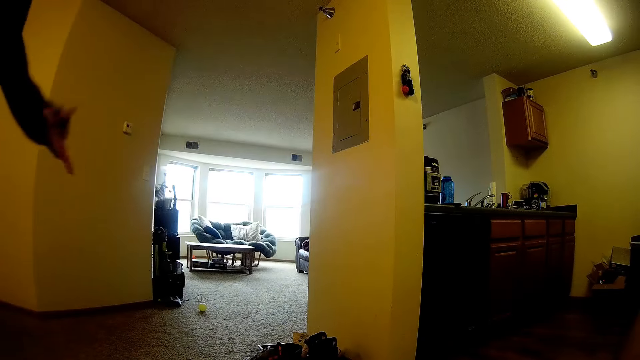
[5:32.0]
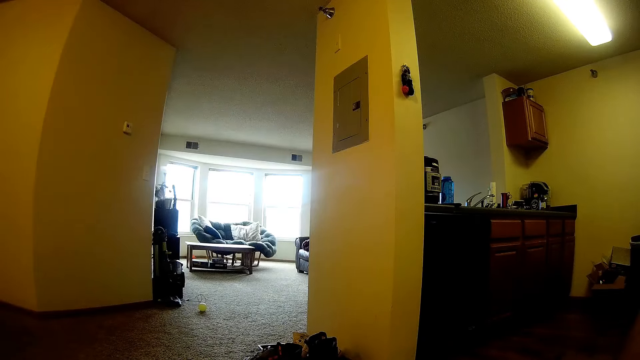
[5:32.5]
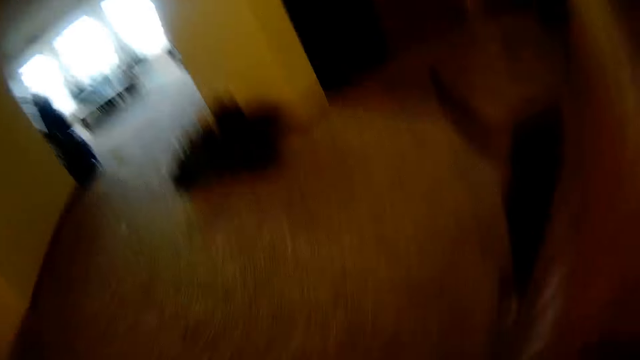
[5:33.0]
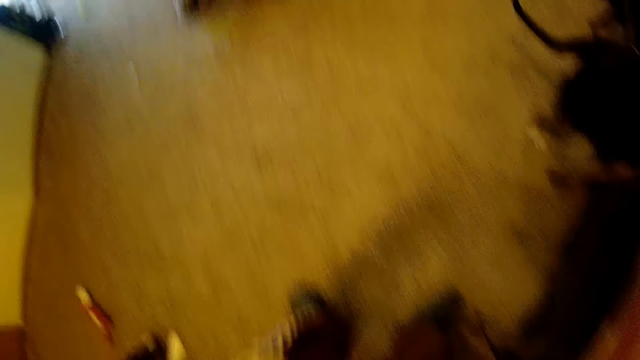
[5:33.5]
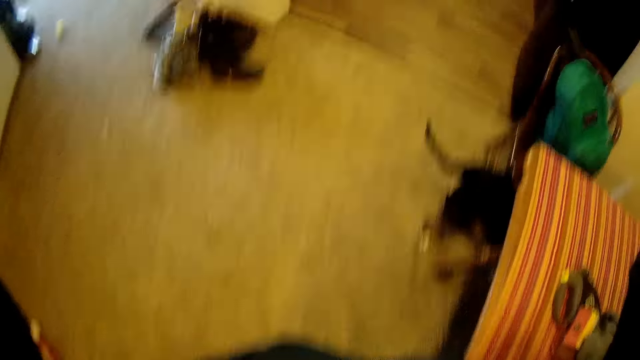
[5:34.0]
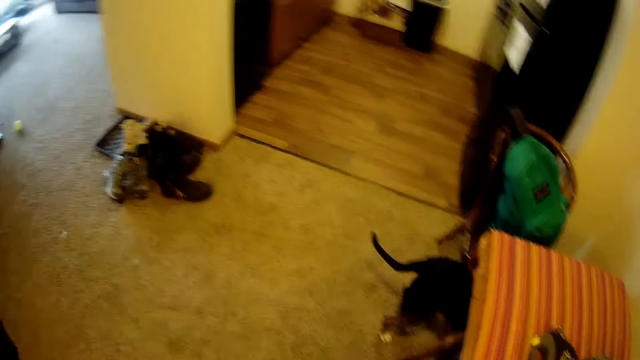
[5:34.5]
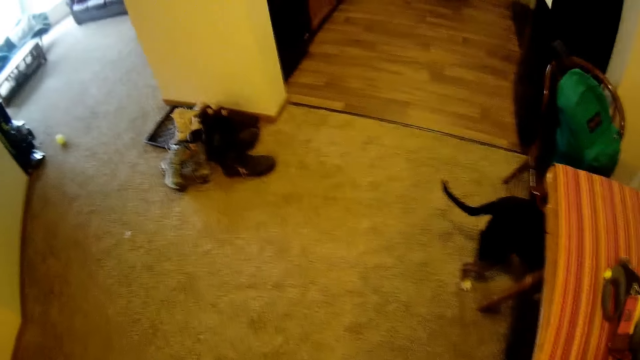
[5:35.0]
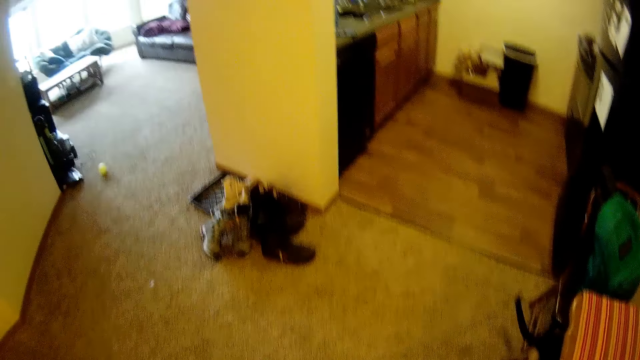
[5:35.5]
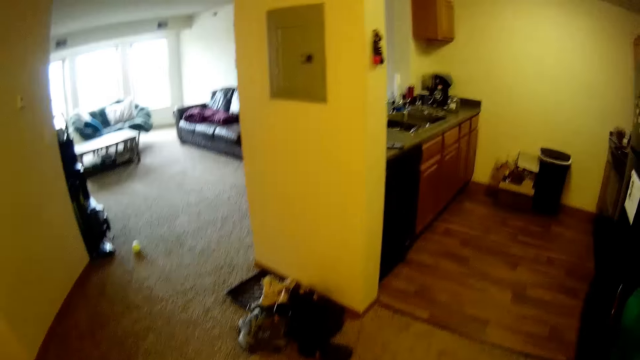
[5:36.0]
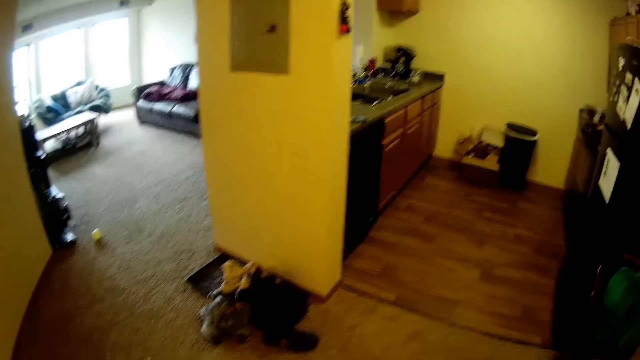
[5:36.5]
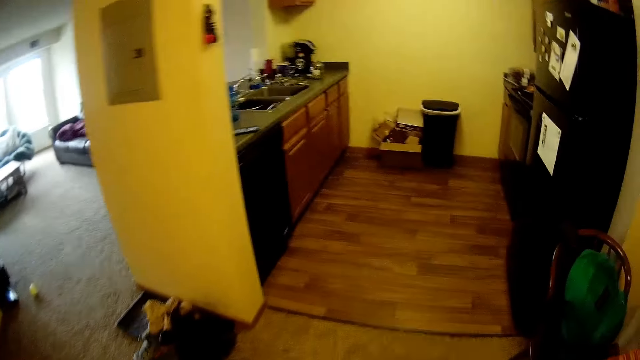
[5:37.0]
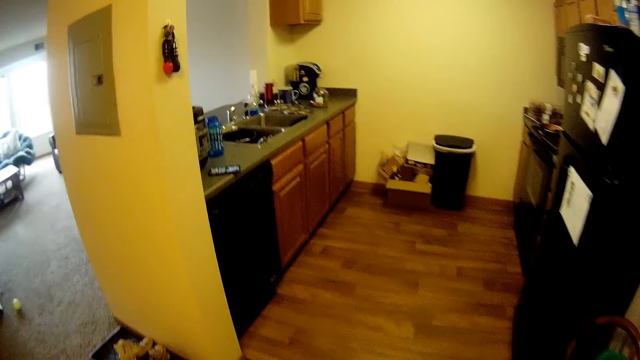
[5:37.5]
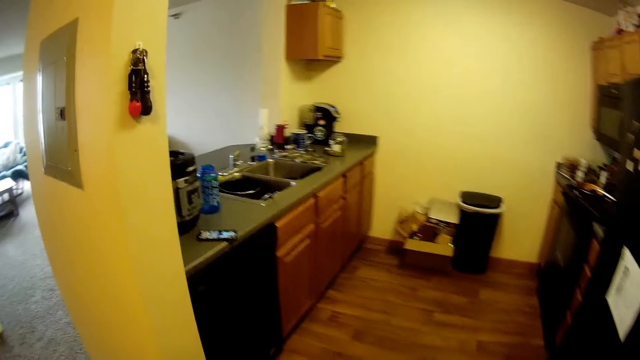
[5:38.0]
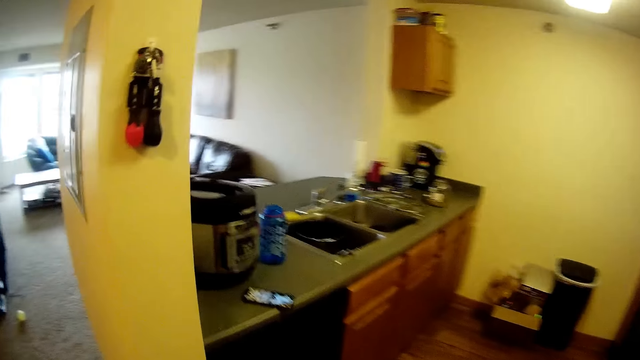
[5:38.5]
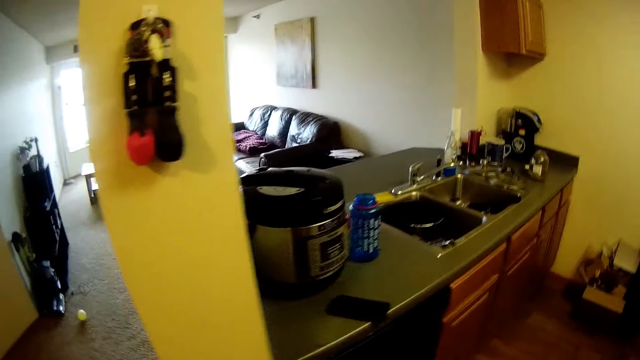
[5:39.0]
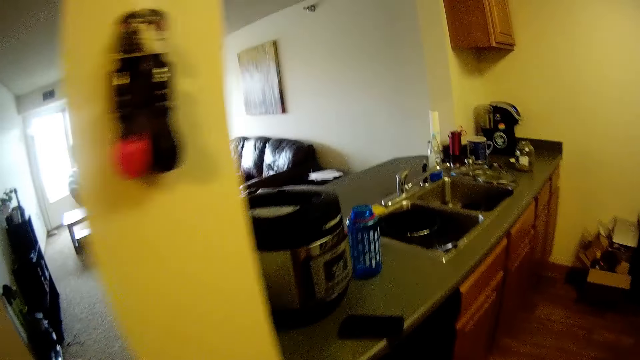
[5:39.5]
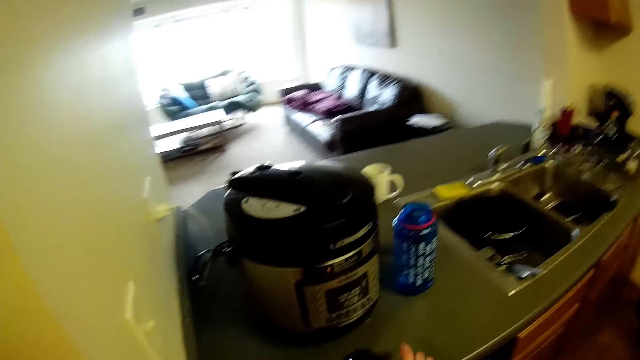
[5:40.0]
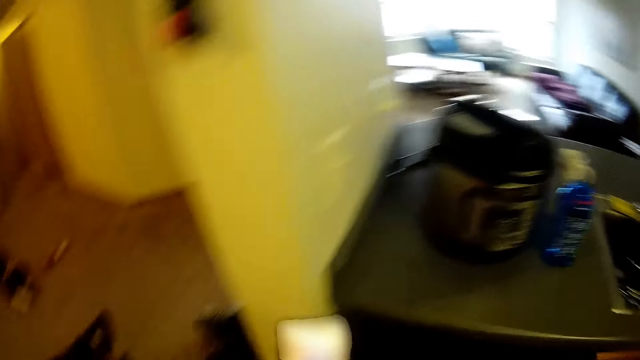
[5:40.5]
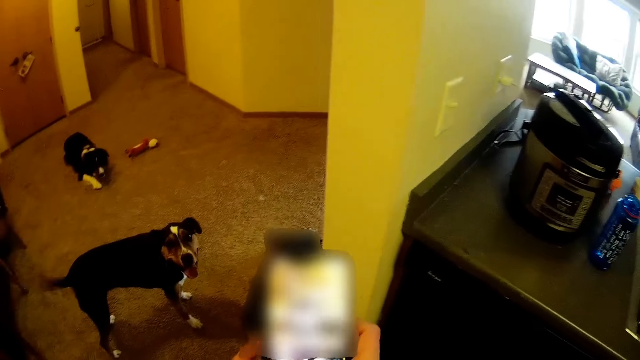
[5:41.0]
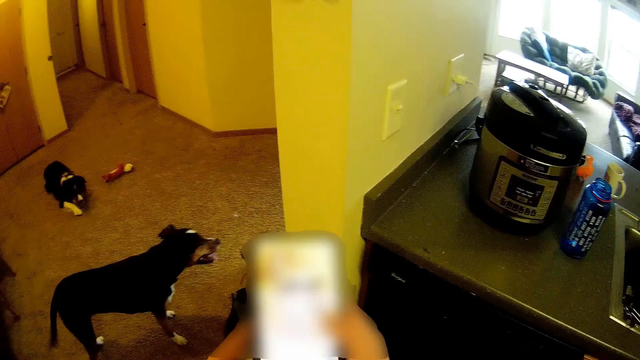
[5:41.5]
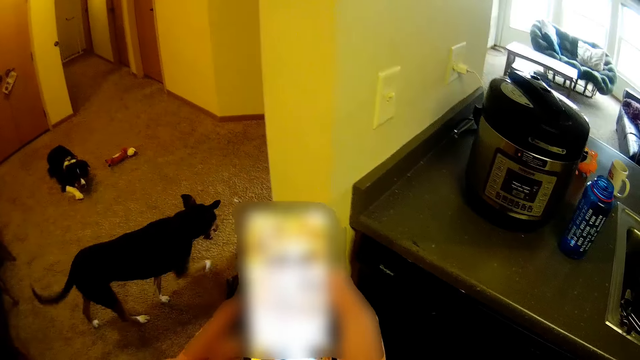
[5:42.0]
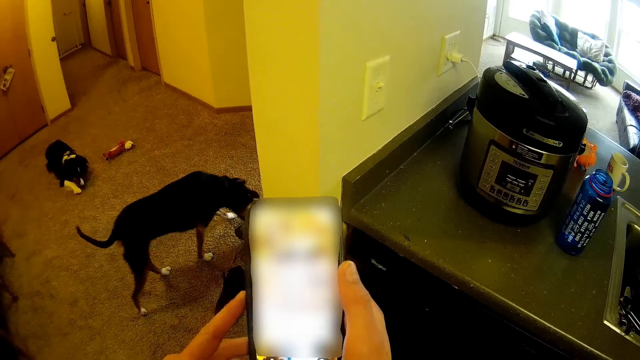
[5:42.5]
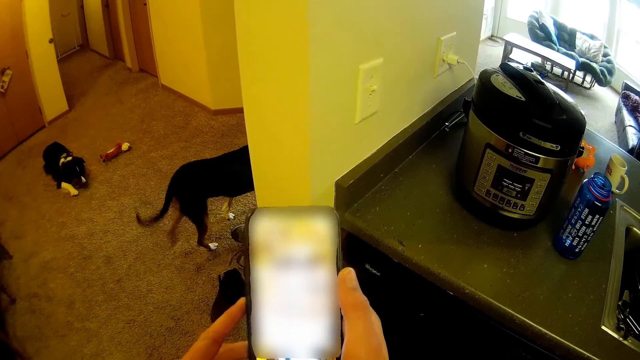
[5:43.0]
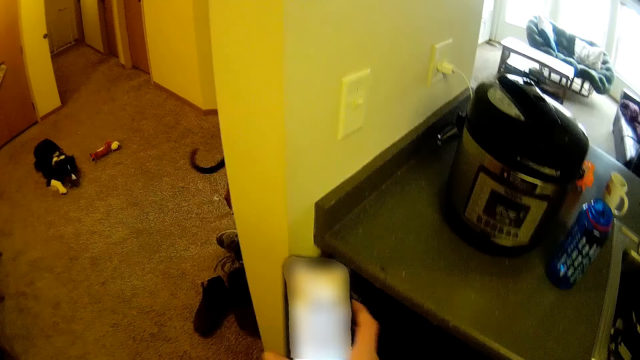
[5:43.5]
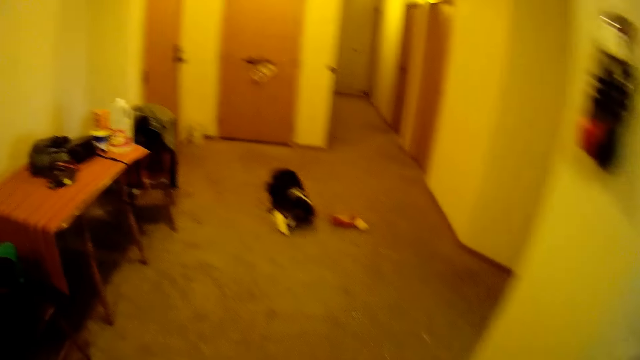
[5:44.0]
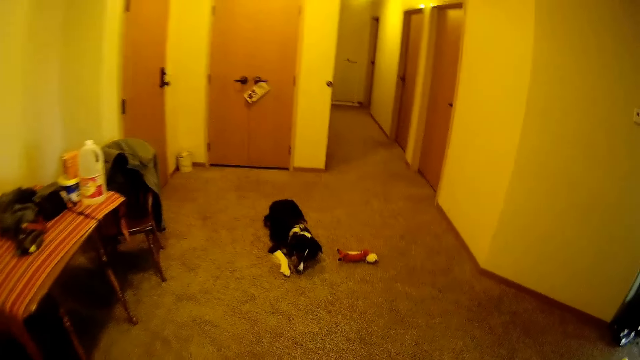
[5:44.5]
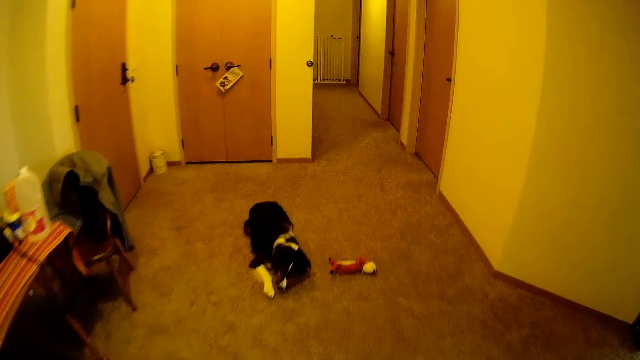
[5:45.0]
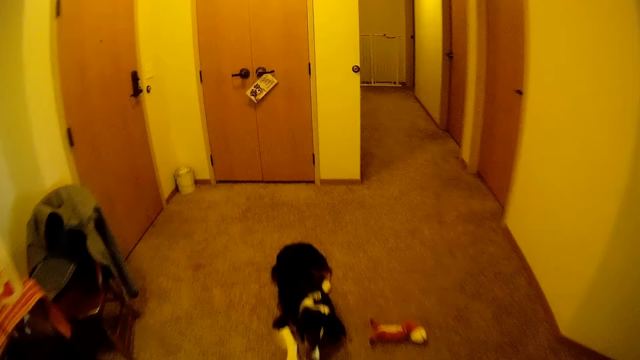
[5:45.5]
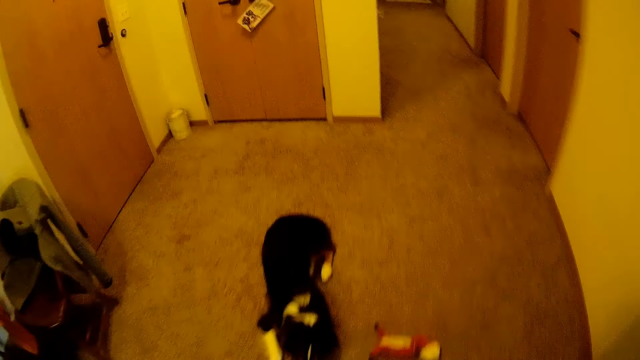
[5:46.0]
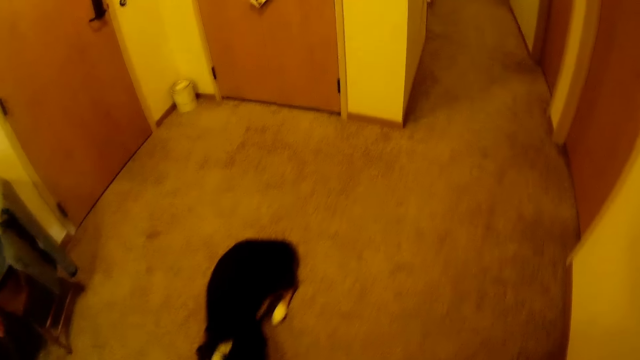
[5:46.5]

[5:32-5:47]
The camera wearer picks up the camera. They walk in the house. They pick up a phone from a kitchen slab. They scroll the phone and stare at the phone. A dog walks into a living room. Another dog lays on the floor. The camera wearer drops the phone on the kitchen slab. They walk towards a room.

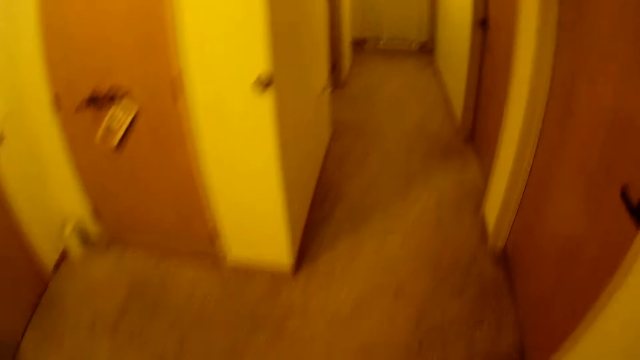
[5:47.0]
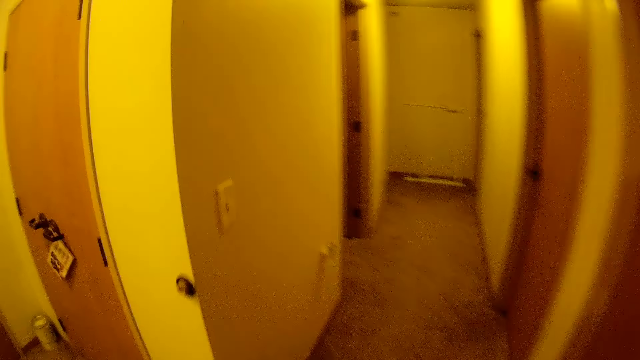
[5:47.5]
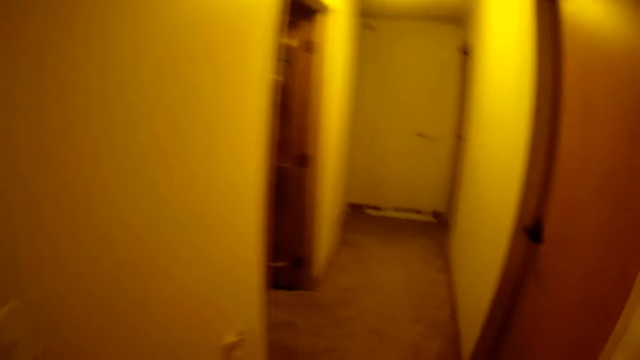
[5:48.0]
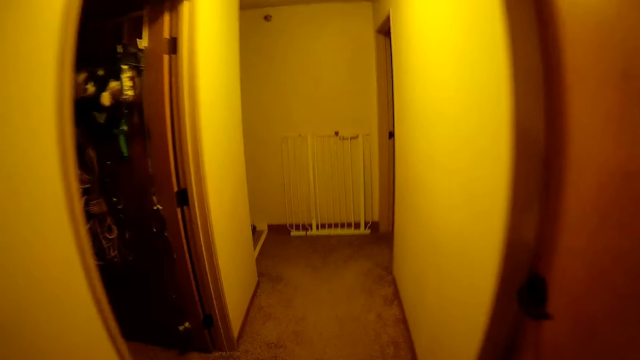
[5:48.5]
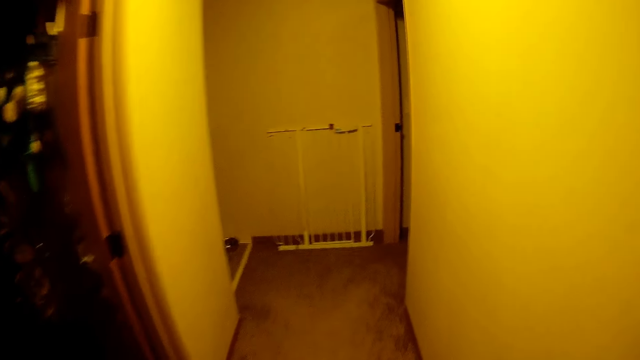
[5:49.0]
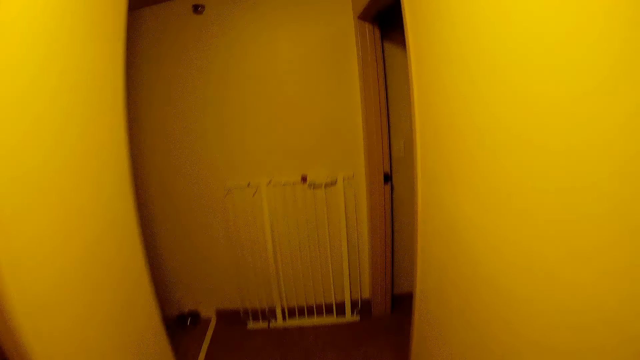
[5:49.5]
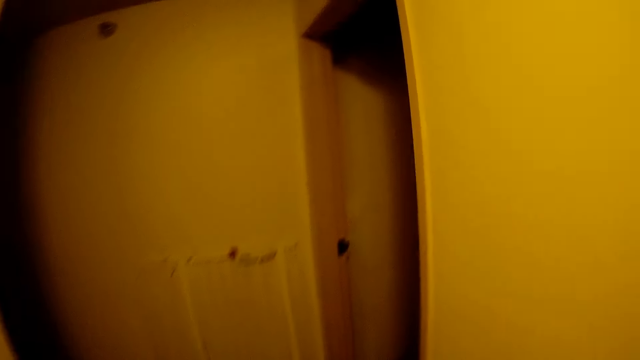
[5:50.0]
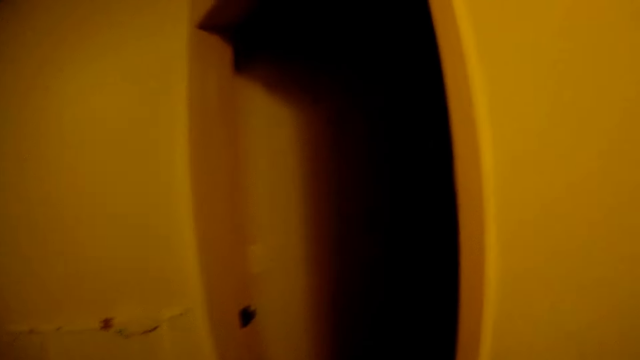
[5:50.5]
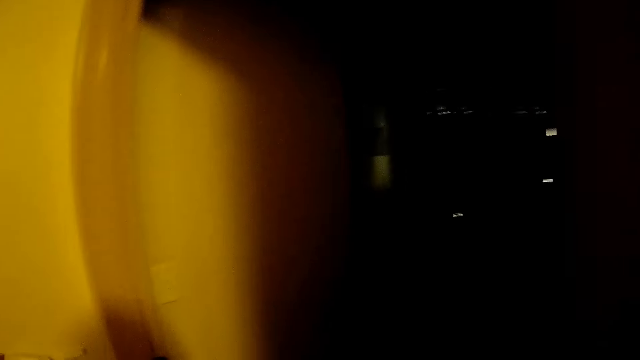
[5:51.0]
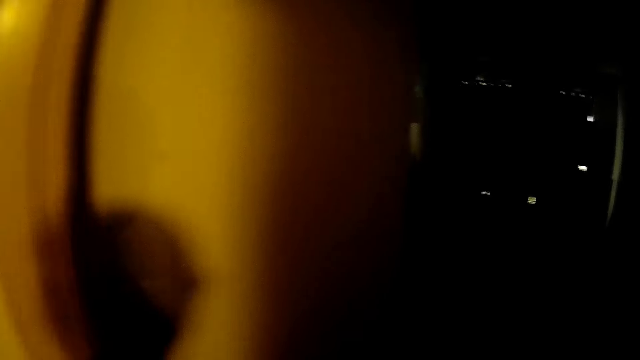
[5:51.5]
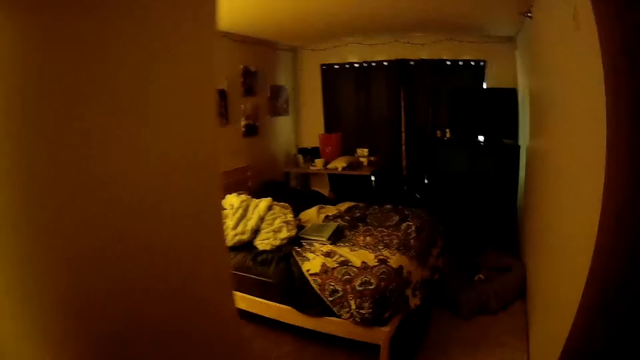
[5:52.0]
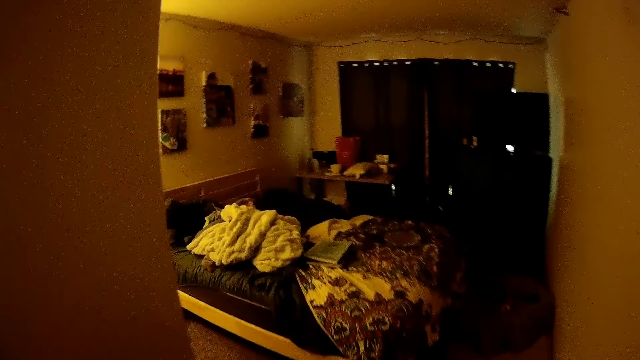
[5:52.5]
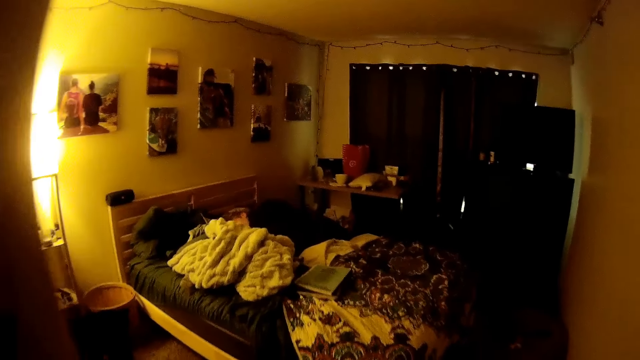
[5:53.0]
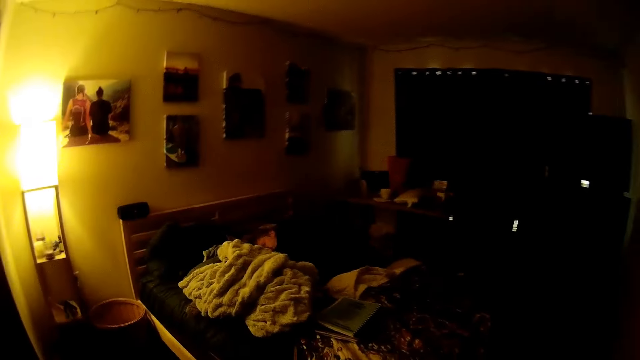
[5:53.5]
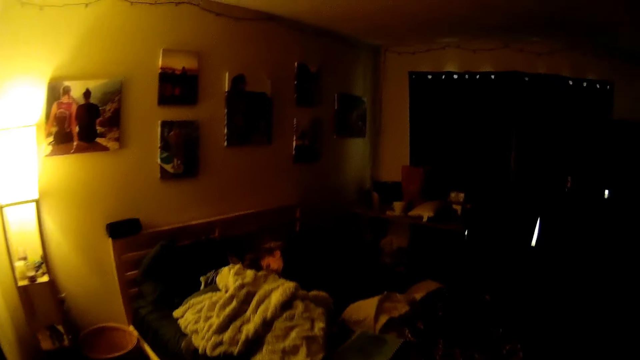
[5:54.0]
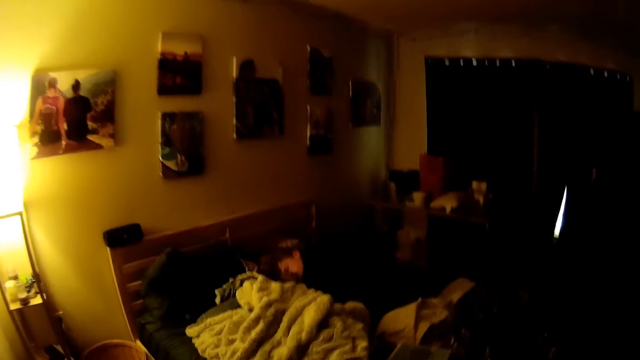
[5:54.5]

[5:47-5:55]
The camera wearer switches on the light of the room. They enter the bedroom. A man sleeps on a bed in the room. The man lies on the bed.
